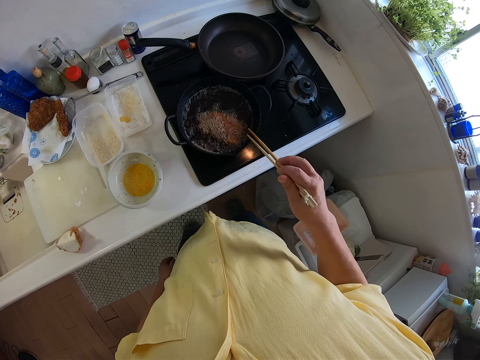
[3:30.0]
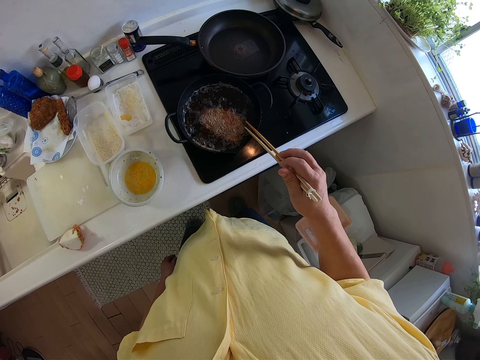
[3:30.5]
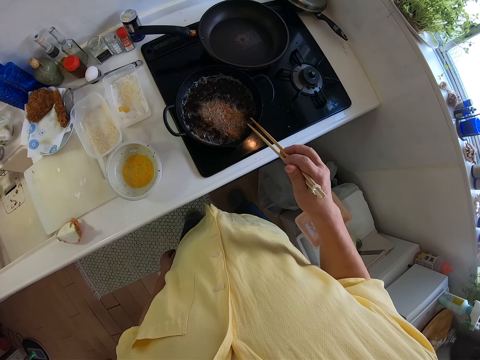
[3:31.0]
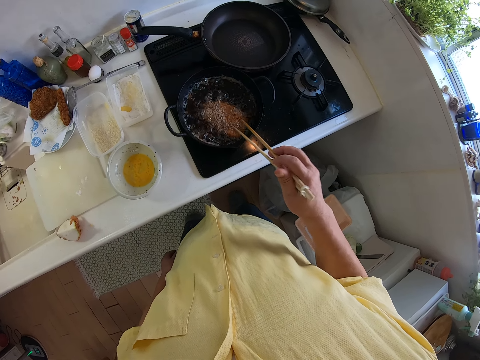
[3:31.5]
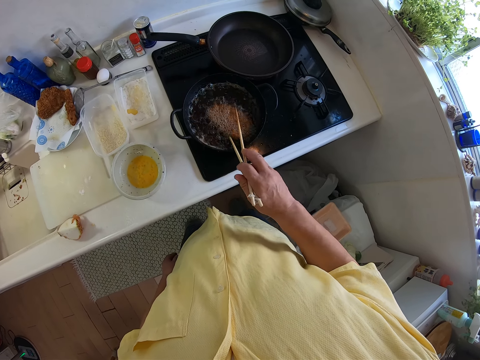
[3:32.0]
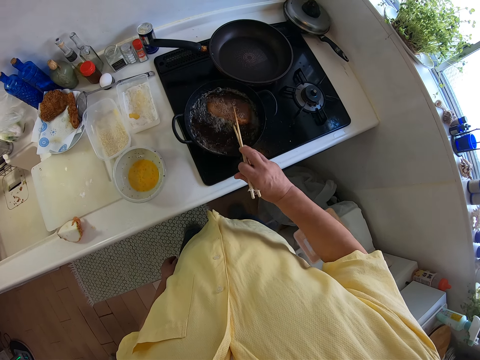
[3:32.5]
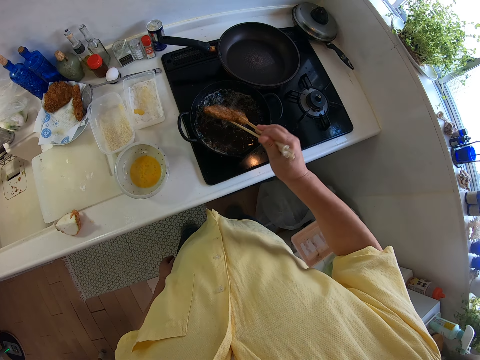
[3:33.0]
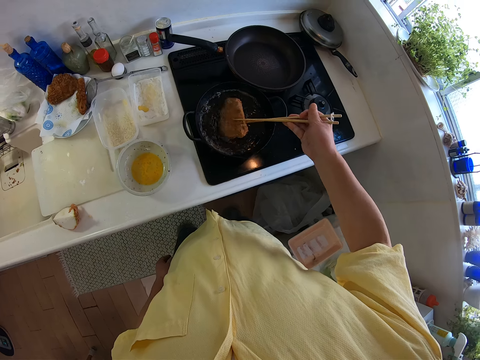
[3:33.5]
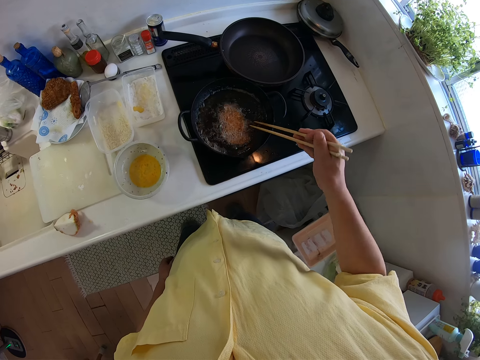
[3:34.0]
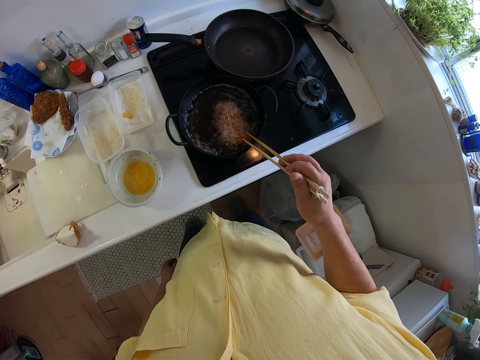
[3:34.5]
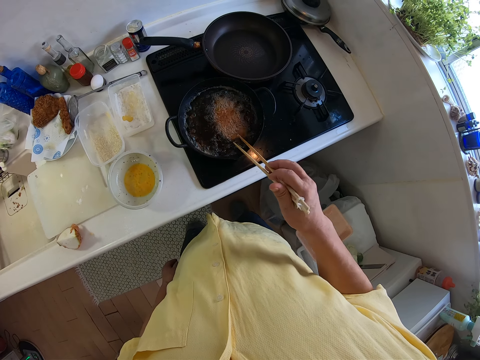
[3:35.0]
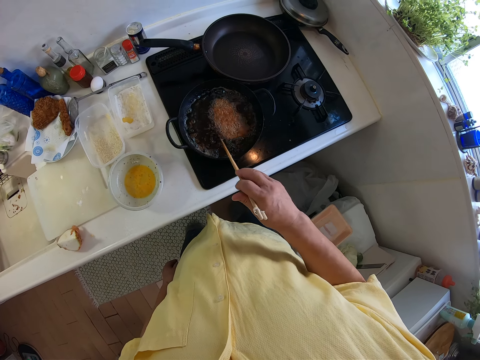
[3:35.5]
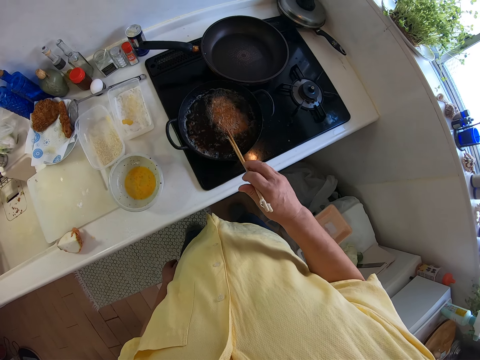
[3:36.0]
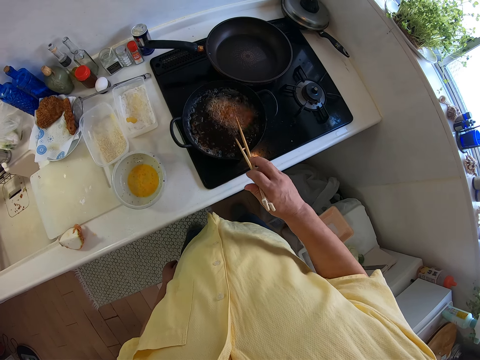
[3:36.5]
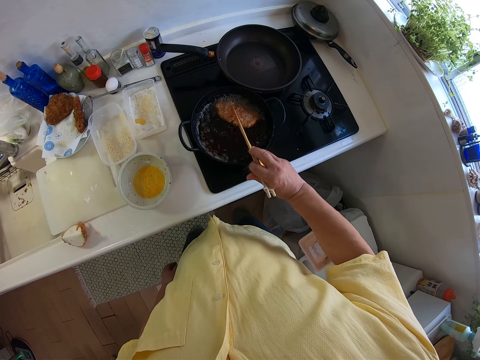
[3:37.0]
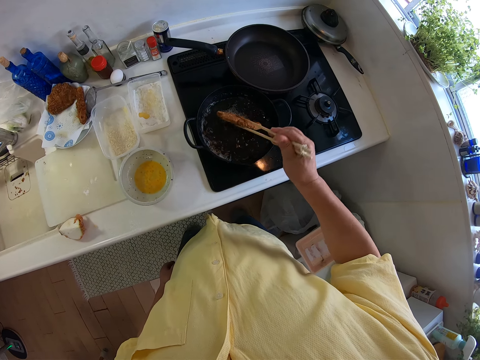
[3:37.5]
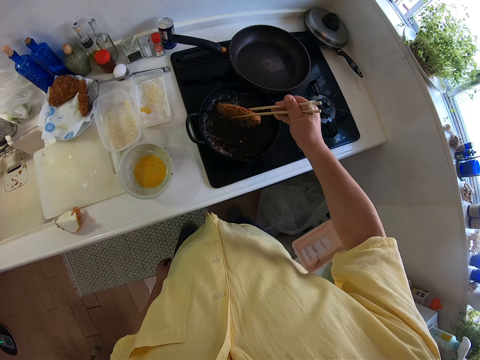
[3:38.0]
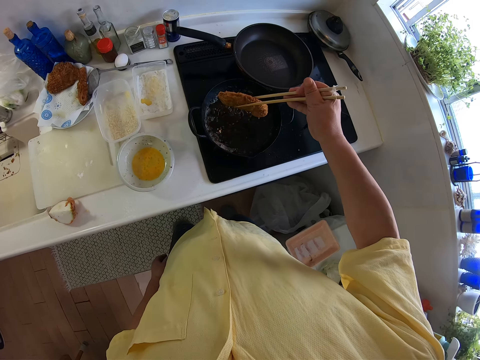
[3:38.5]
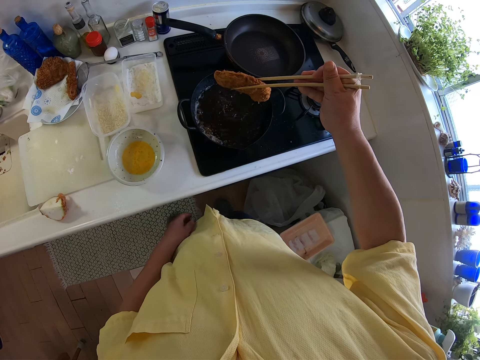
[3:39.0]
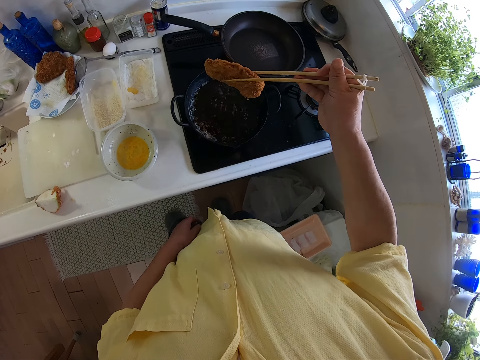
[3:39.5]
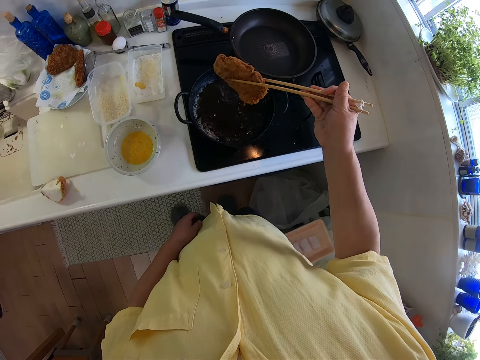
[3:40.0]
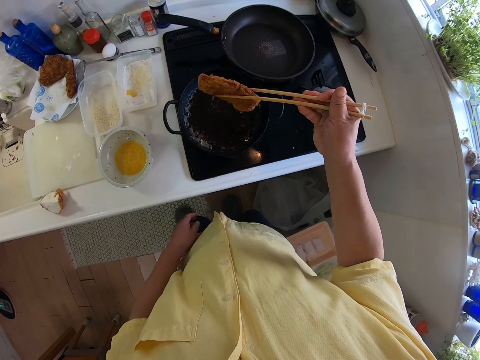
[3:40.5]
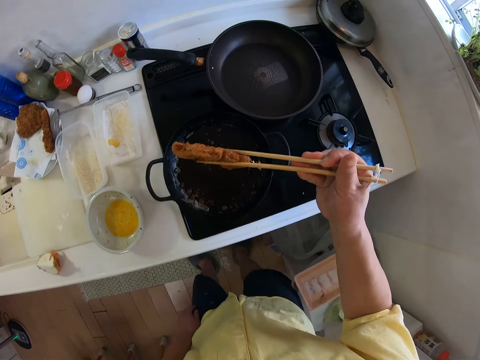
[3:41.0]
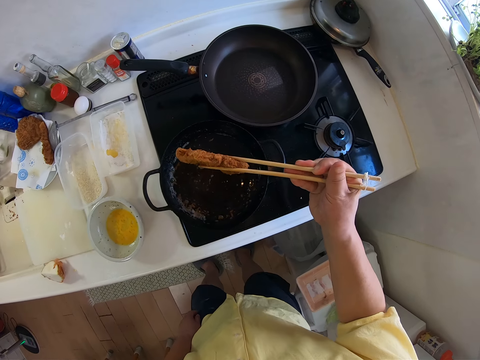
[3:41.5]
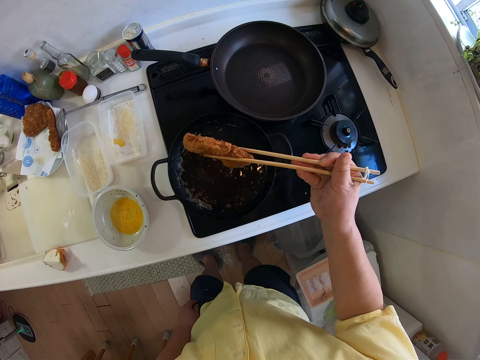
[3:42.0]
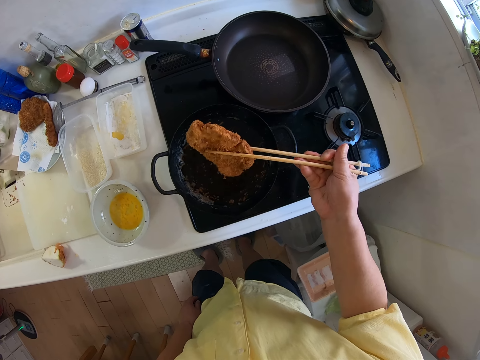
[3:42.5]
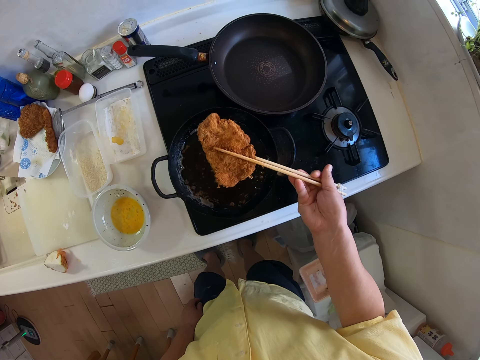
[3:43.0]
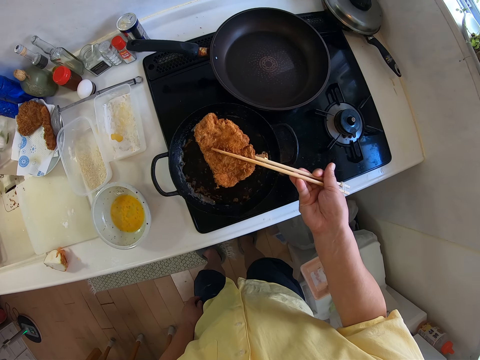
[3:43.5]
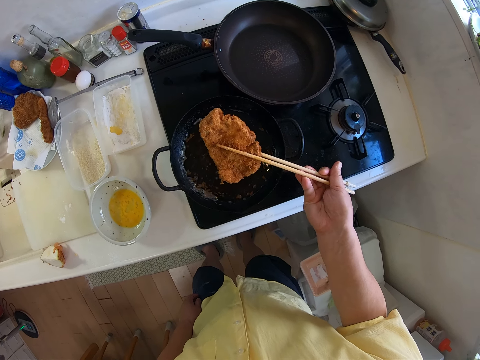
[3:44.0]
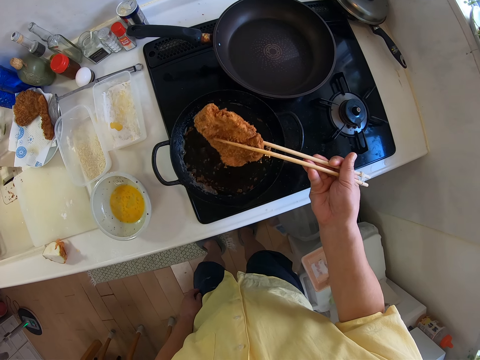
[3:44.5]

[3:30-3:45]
The camera wearer turns the cutlet. He picks out the food in the frying pan with the chopsticks in his right hand.

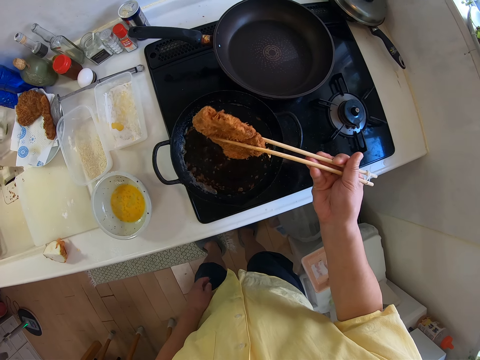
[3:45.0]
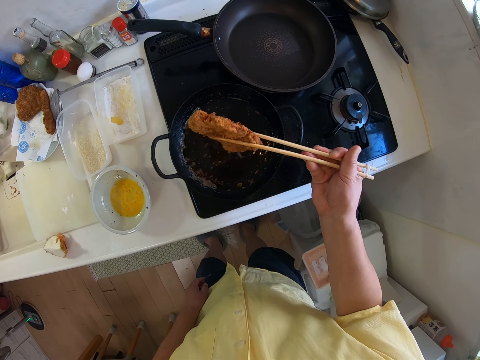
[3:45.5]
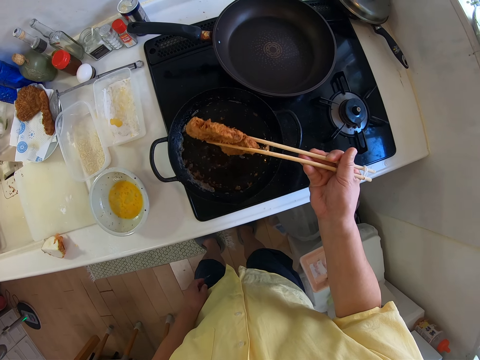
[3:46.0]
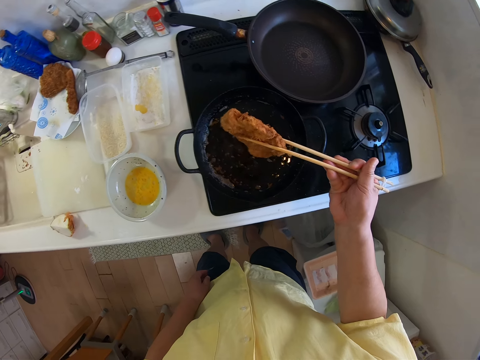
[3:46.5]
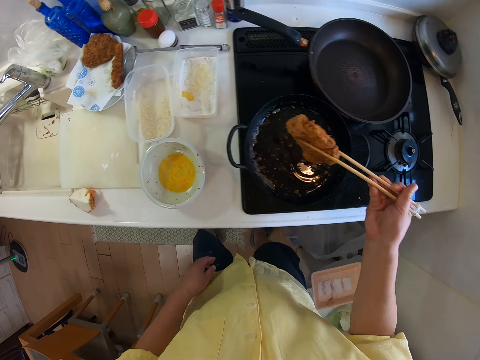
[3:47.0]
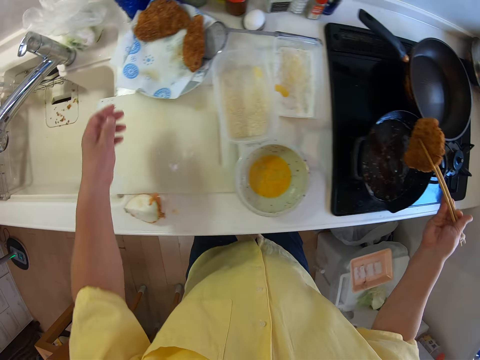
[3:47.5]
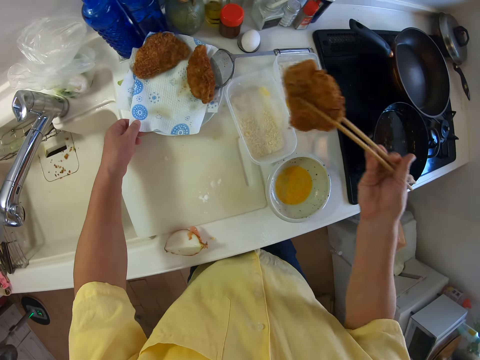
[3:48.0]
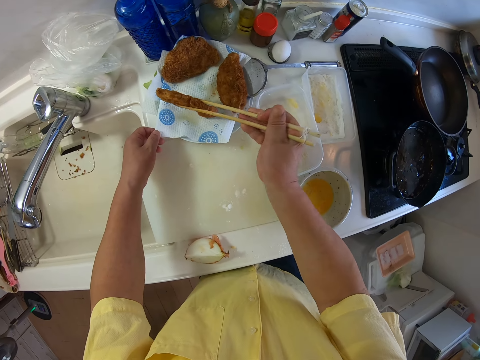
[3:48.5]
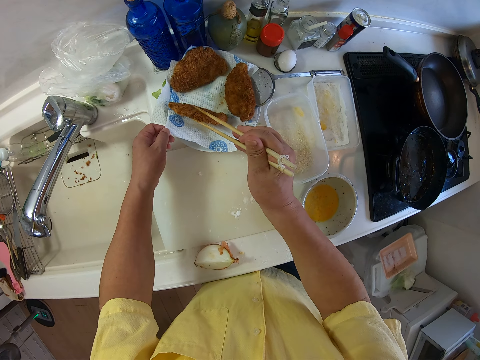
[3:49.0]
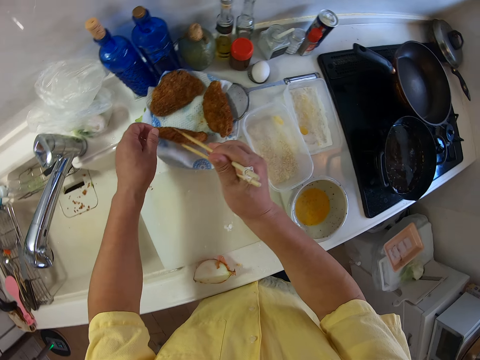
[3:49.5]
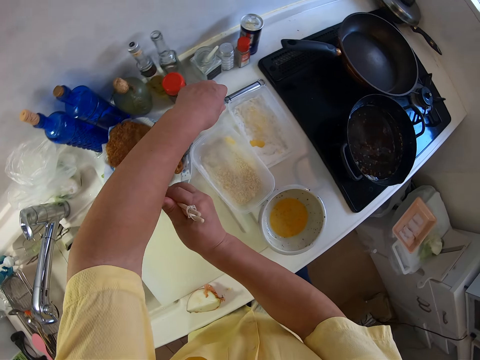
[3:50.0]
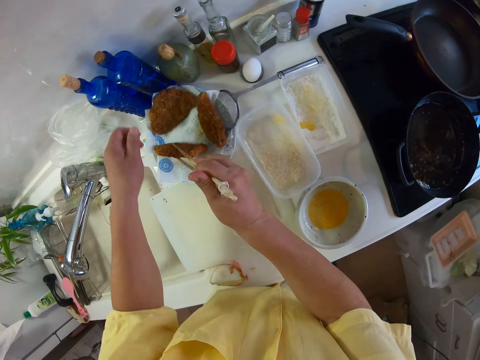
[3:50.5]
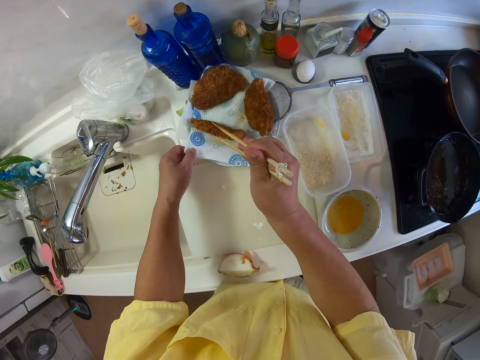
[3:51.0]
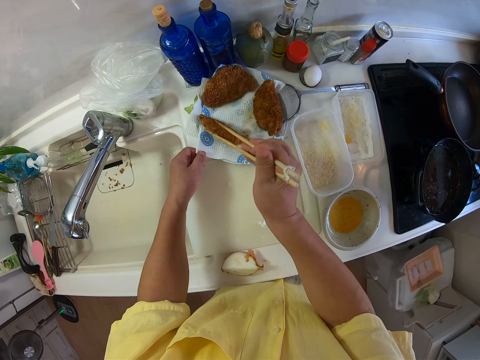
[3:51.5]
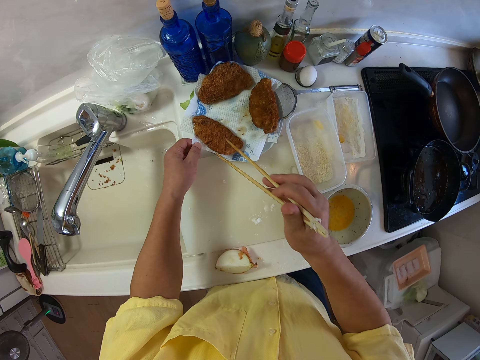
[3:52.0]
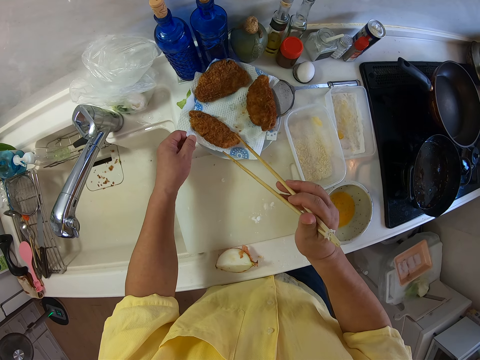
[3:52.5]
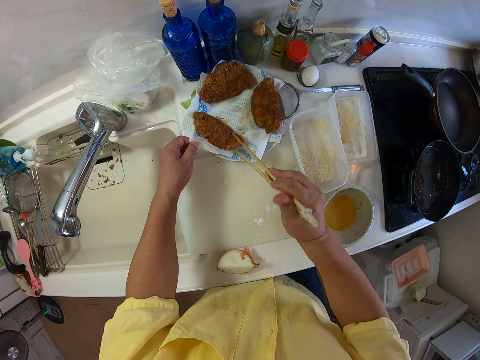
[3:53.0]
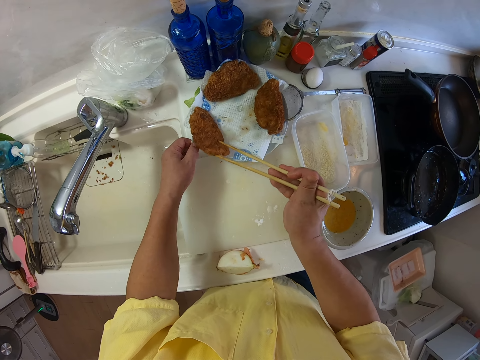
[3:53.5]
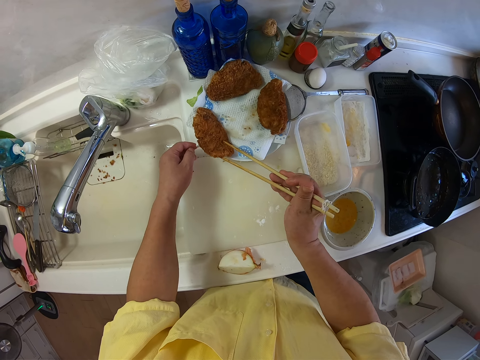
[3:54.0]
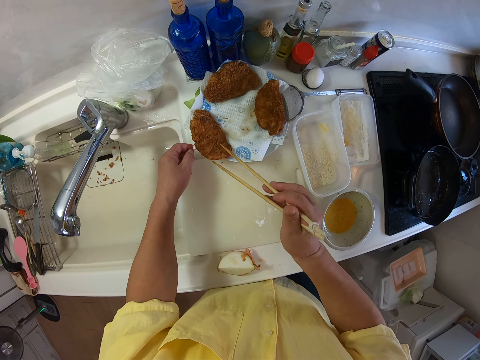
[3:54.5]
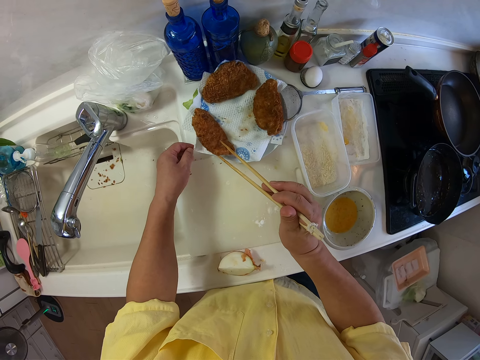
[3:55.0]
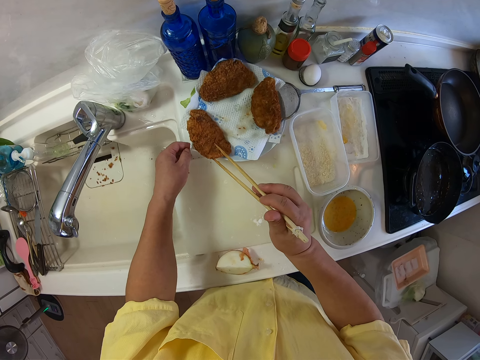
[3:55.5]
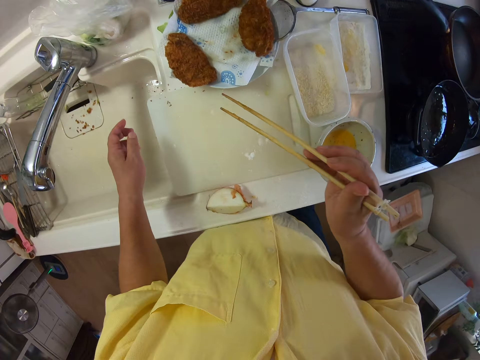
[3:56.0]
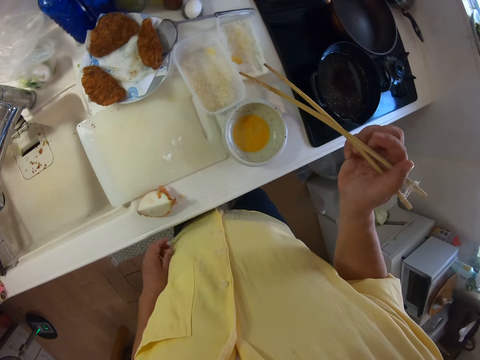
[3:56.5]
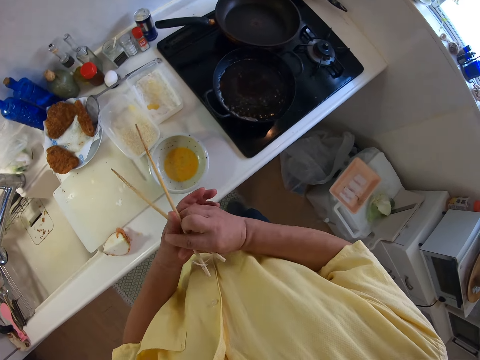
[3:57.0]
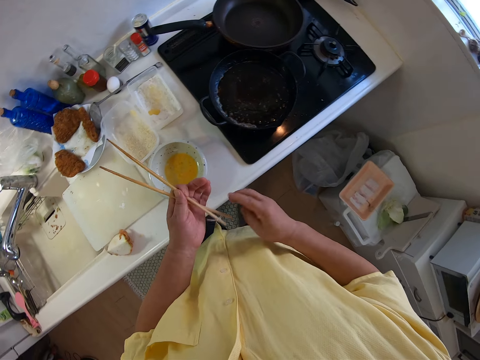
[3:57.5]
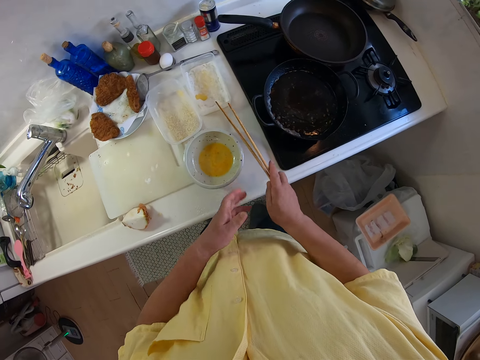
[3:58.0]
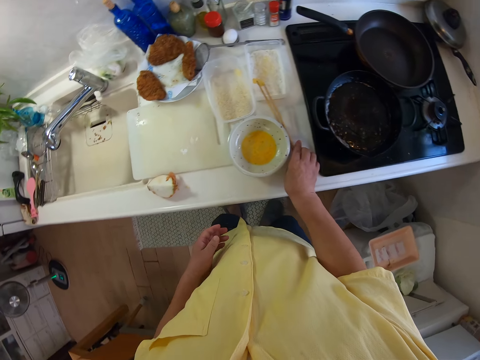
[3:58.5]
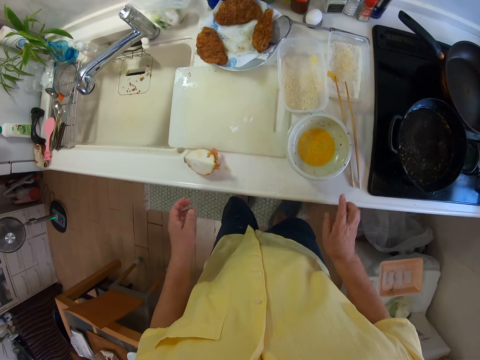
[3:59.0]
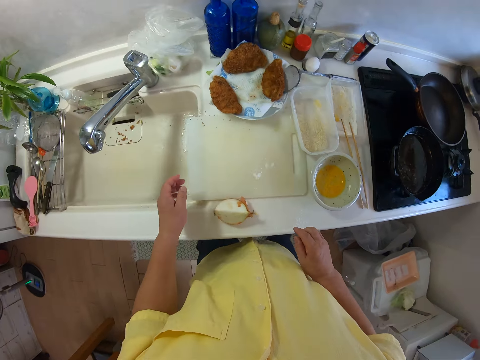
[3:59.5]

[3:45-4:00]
The camera wearer holds the napkin on the table with his left hand. He places the food in a plate on the table. He passes the chopsticks from his right hand to his left hand. He passes the chopsticks from his left hand to his right hand. He places the chopsticks in his right hand on the table.
